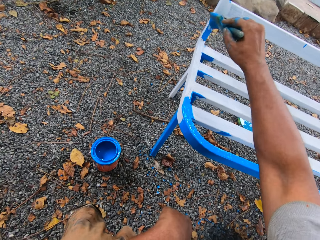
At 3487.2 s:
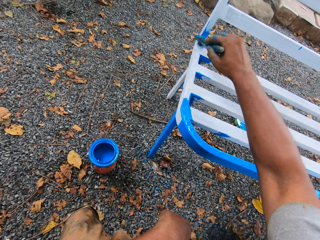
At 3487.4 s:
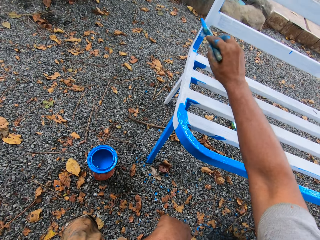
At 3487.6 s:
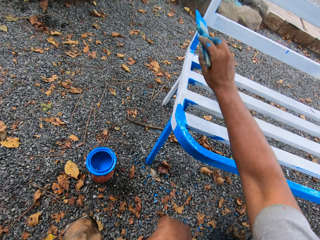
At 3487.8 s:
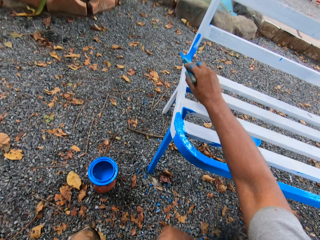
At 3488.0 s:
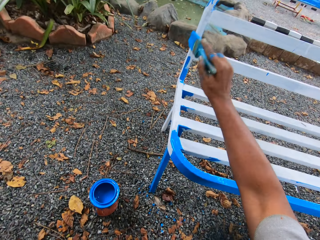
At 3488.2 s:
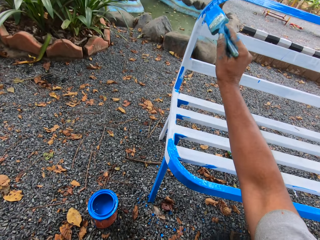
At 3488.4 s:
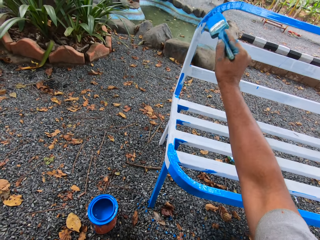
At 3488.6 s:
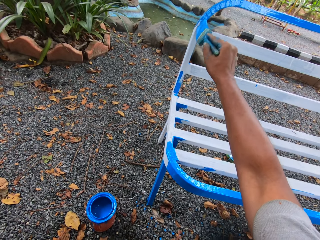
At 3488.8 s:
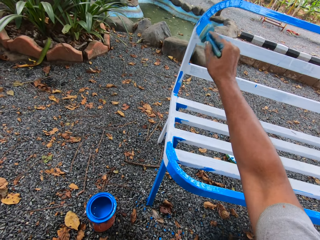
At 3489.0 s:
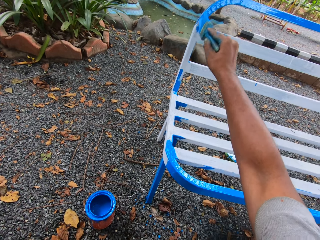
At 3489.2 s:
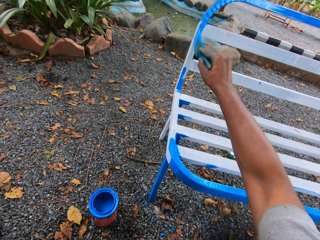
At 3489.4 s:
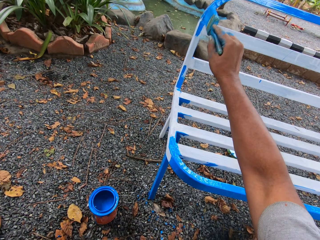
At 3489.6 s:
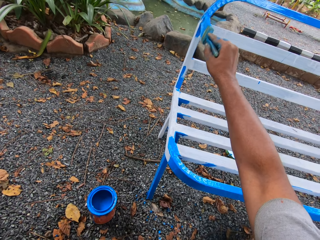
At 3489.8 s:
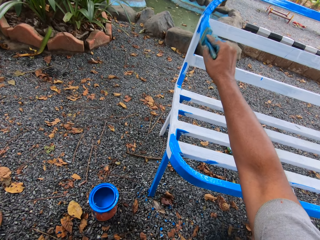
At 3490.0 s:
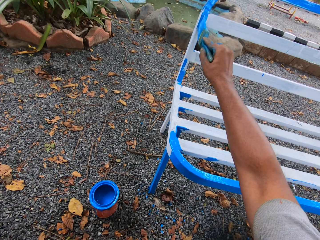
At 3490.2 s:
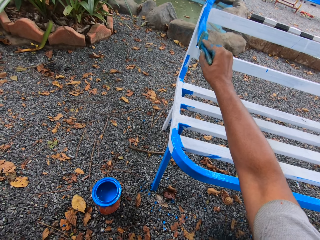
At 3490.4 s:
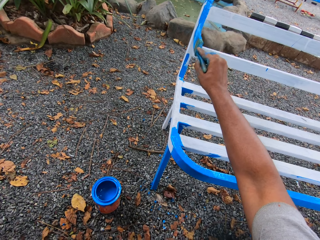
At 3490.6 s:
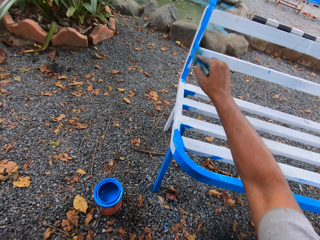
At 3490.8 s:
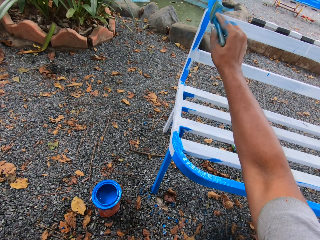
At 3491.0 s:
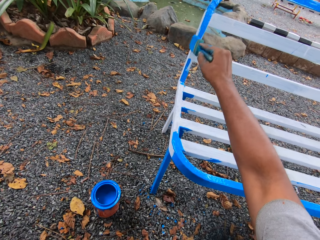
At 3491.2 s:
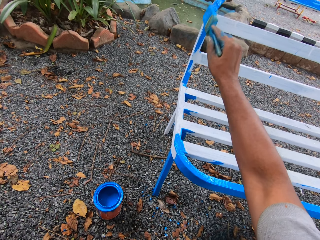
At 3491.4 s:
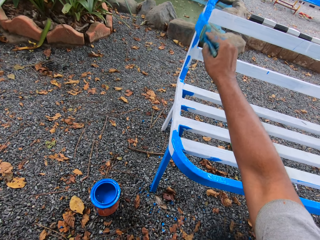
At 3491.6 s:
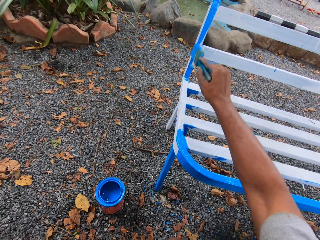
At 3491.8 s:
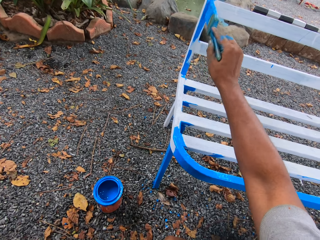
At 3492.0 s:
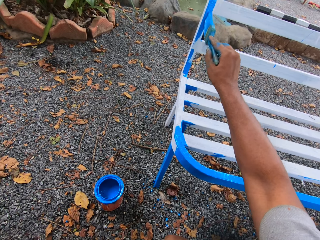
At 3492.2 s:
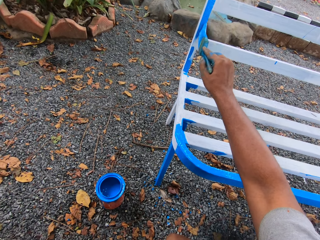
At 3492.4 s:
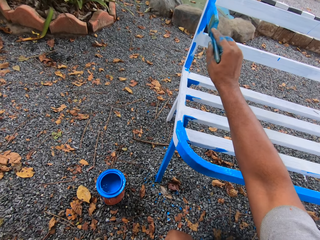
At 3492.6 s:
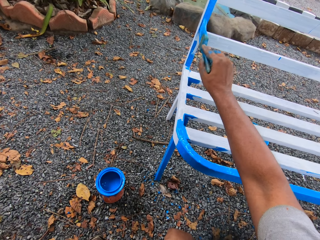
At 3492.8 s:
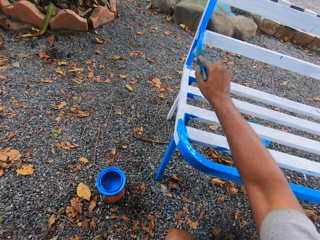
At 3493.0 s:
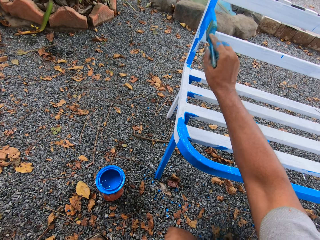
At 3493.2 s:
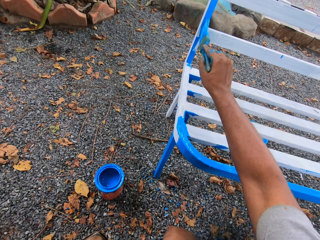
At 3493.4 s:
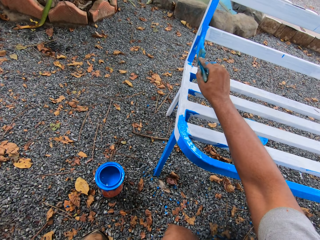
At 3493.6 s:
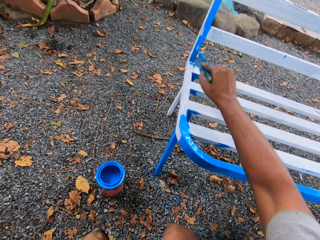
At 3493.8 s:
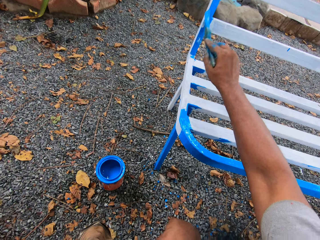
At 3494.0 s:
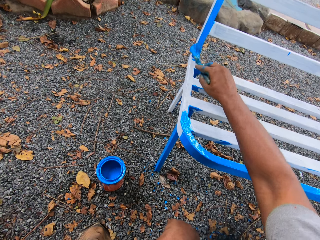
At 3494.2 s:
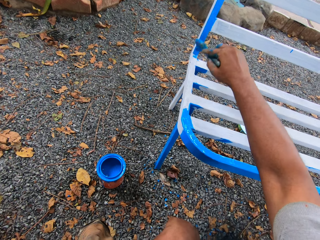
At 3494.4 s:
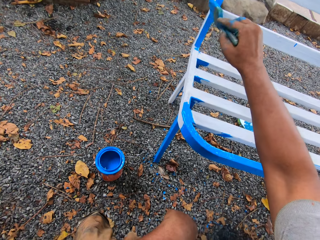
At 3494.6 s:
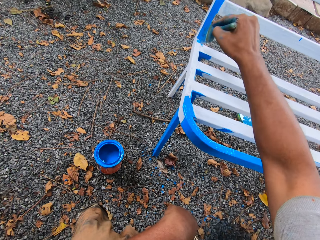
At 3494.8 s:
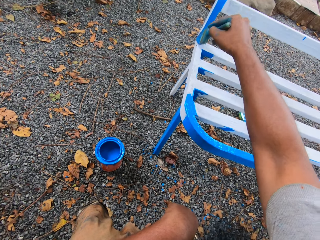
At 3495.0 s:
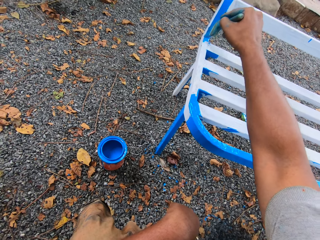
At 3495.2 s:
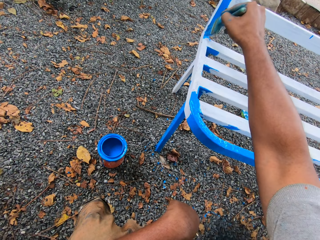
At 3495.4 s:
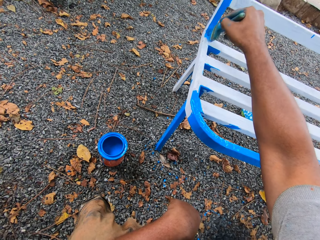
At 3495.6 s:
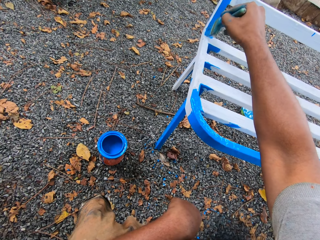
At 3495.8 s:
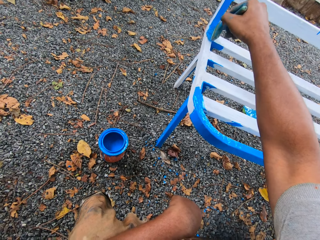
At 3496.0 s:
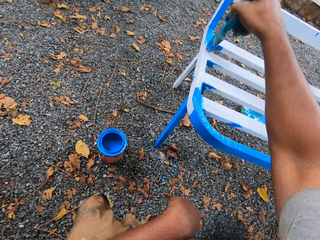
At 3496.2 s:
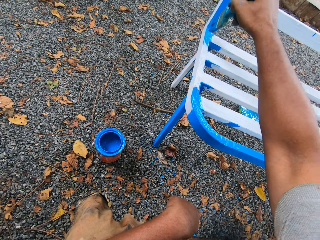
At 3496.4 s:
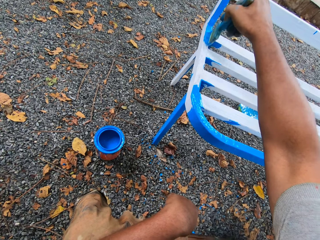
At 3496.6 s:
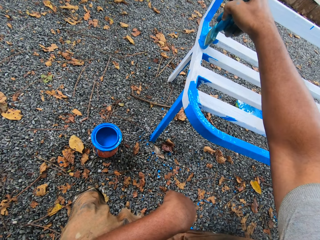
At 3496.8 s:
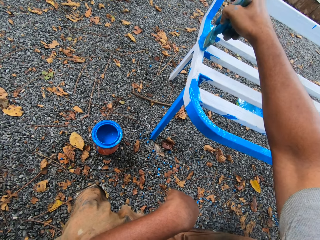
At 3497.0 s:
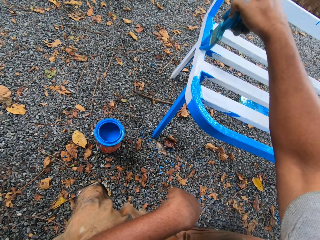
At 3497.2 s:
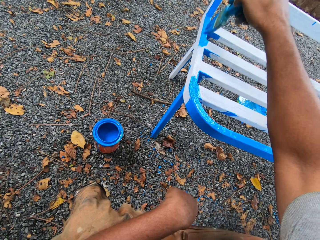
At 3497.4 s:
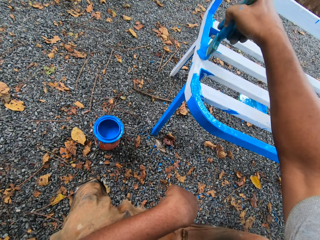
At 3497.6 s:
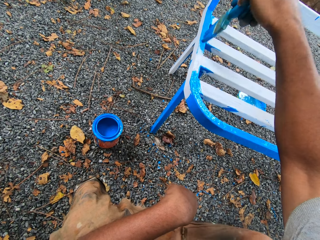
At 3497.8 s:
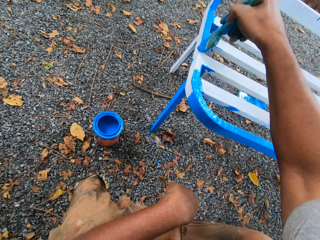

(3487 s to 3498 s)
The camera wearer paints the metal chair with the paint brush.

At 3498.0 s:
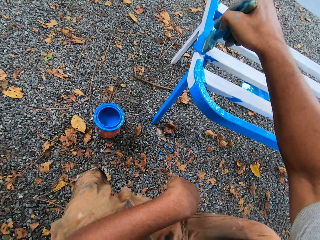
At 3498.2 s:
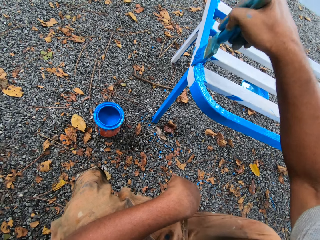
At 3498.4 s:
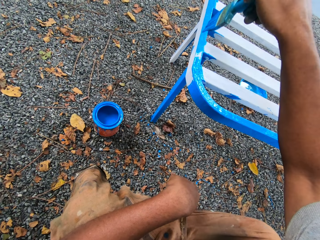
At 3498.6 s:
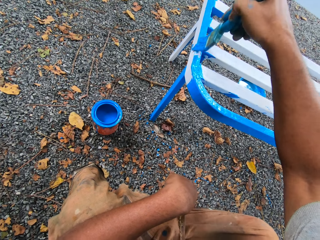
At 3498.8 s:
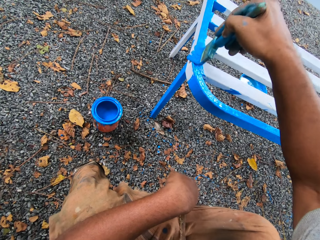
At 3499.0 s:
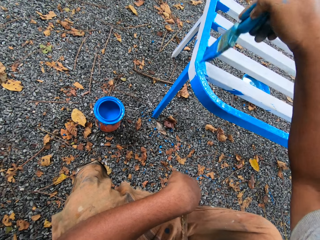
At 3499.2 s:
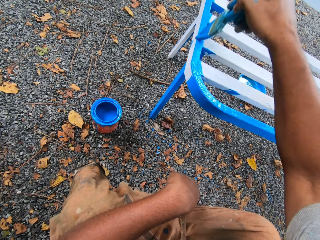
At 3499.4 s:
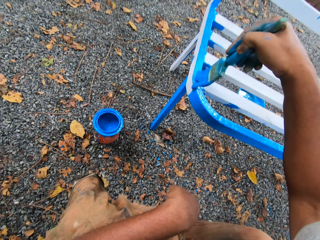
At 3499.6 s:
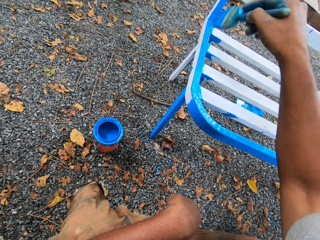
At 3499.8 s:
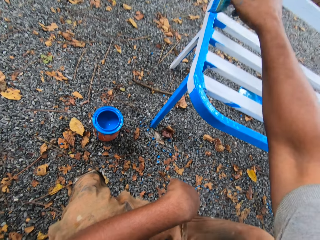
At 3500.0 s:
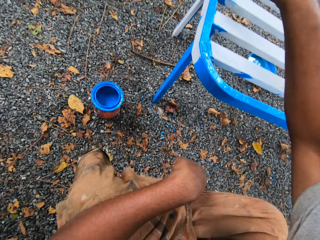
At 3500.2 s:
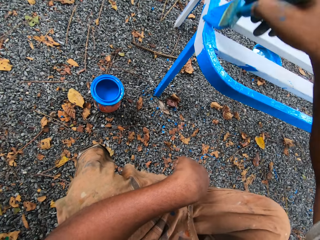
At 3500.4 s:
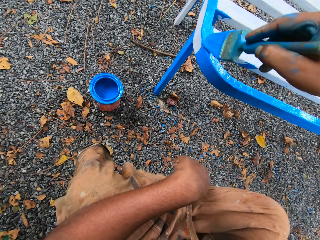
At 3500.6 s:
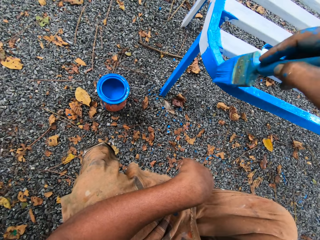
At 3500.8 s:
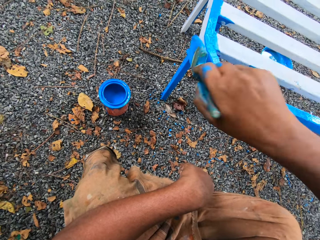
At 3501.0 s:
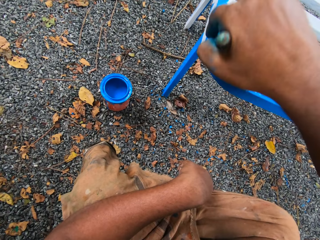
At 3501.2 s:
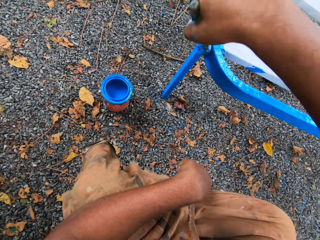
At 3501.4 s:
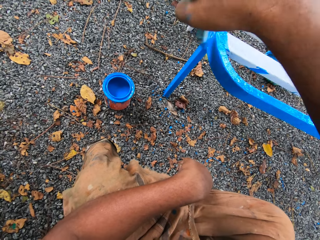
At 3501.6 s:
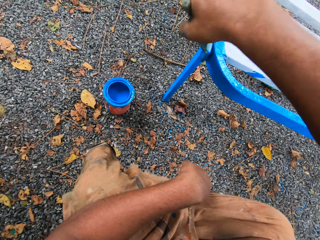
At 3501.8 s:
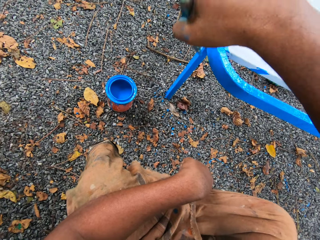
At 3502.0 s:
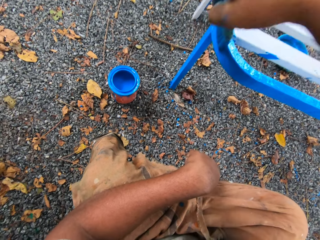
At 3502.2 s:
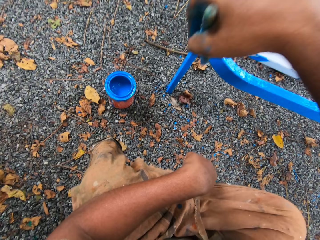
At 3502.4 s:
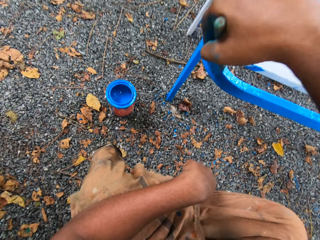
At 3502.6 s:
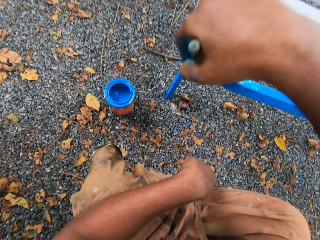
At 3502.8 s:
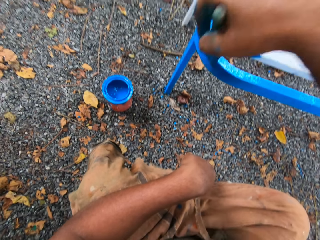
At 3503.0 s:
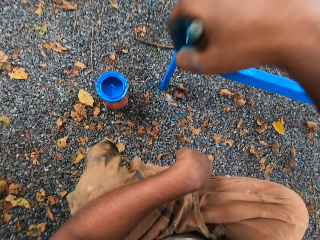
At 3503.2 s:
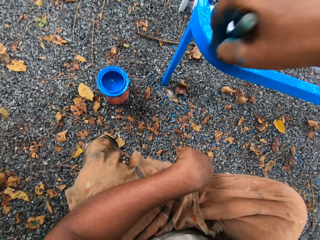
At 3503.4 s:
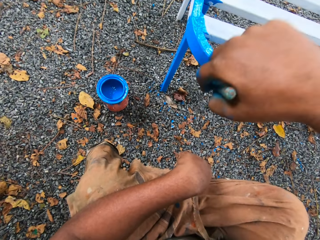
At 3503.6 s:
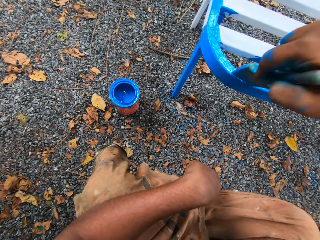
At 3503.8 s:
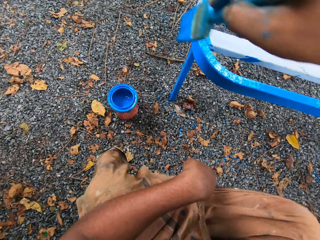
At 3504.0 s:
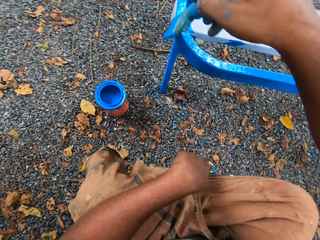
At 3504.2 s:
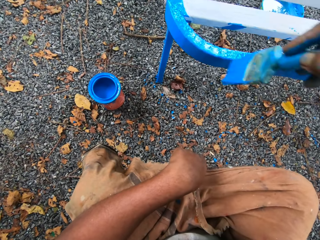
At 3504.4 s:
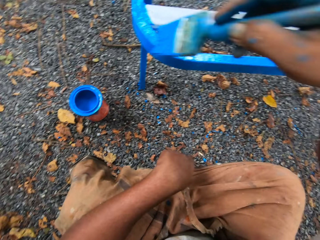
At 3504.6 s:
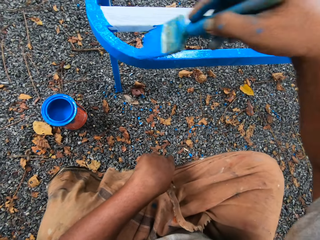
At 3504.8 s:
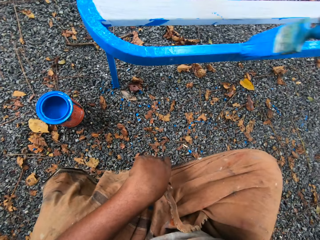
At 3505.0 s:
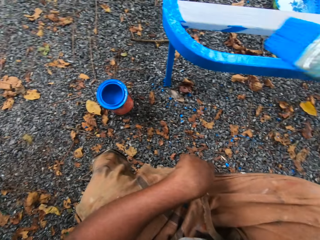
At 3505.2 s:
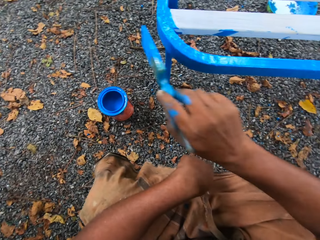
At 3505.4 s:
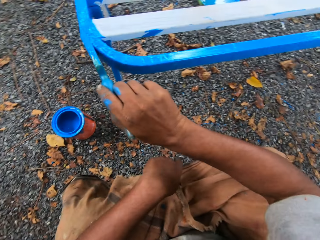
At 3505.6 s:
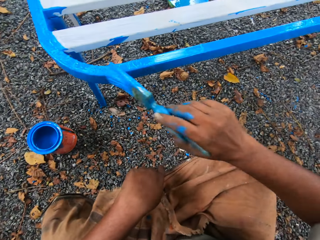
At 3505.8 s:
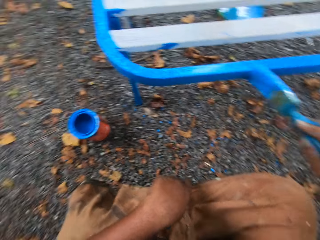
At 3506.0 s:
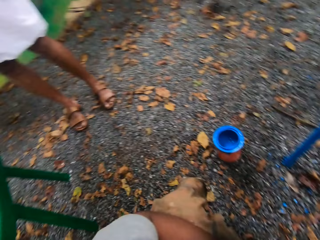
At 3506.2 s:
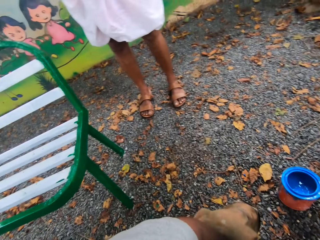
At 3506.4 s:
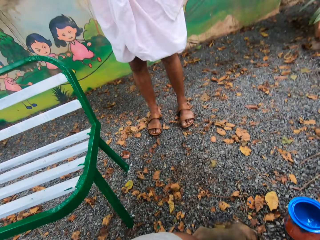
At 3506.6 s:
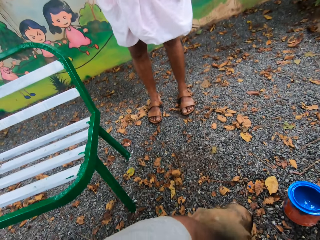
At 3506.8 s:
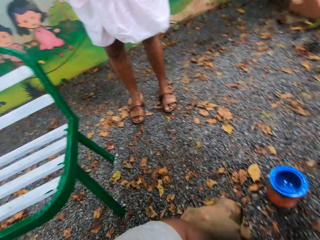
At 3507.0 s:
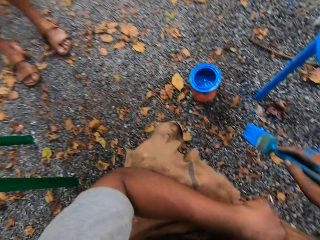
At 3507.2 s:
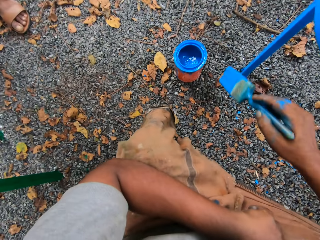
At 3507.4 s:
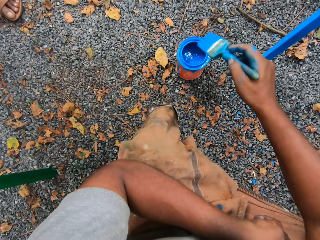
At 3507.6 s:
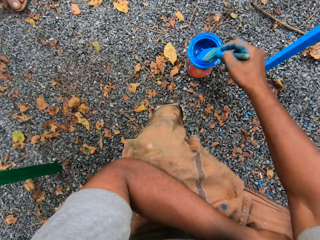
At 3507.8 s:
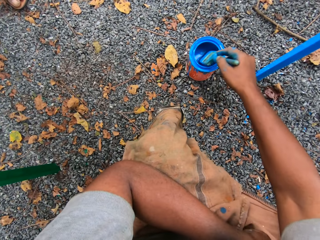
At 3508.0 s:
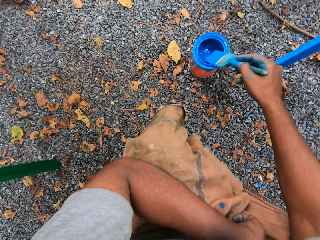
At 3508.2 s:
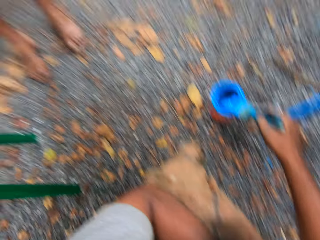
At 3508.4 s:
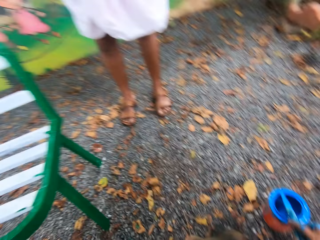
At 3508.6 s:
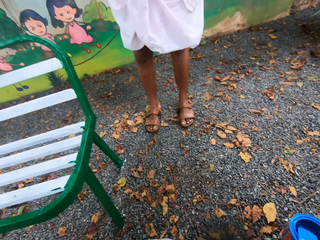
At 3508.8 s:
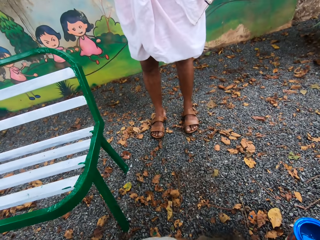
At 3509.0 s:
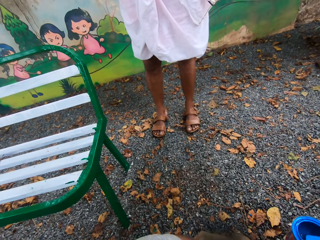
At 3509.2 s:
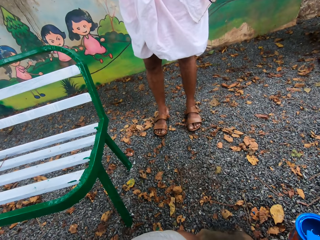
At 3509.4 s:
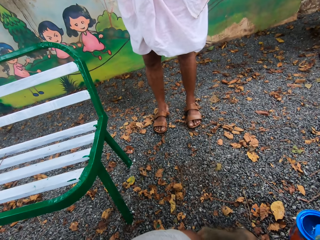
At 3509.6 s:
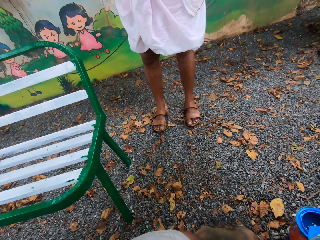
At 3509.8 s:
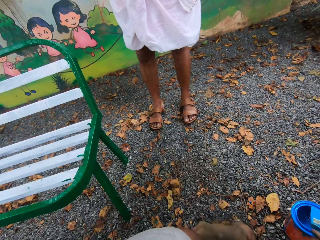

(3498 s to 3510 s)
The camera wearer stares at a man. They converse with the man. They scoop paint from the paint container with the brush. They wipe the paint brush on the tin. They stare at the man. They converse with the man.
